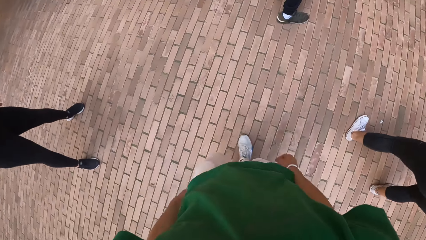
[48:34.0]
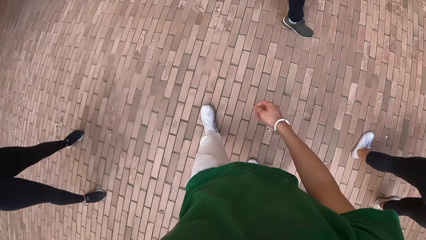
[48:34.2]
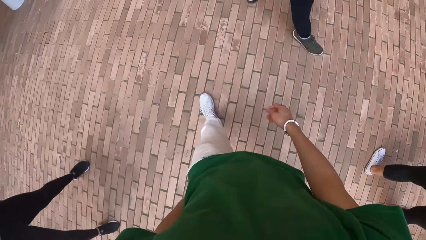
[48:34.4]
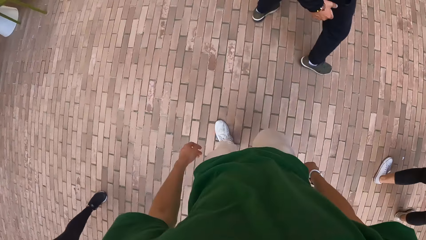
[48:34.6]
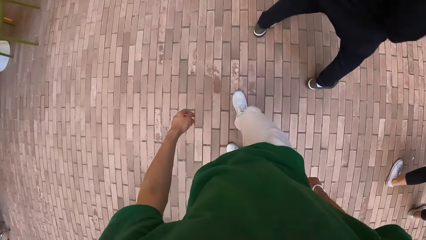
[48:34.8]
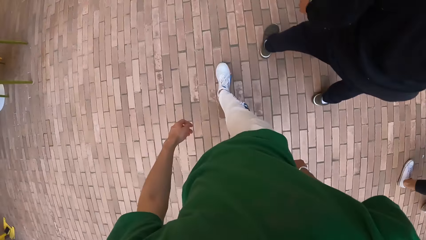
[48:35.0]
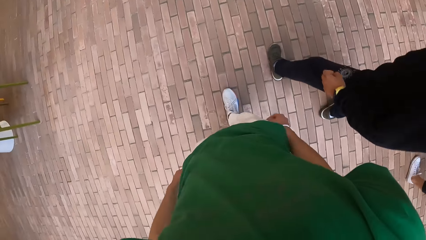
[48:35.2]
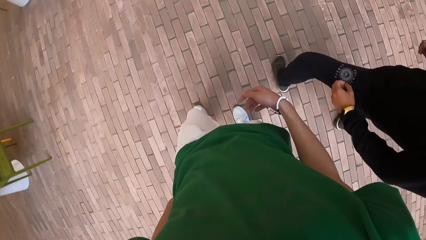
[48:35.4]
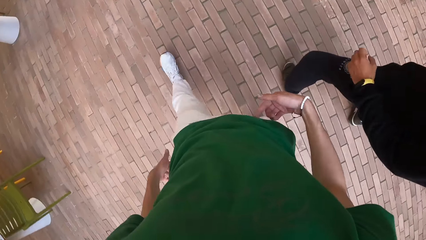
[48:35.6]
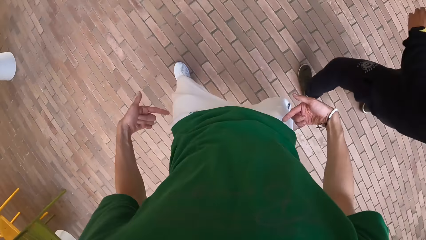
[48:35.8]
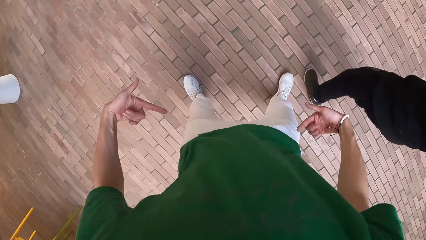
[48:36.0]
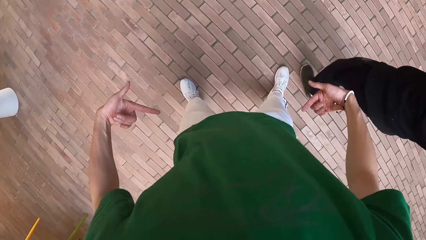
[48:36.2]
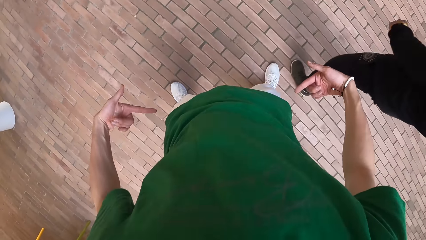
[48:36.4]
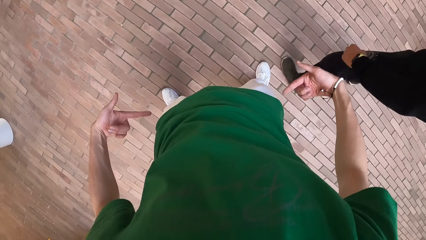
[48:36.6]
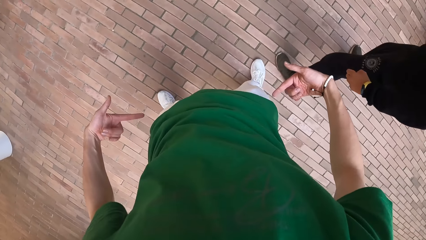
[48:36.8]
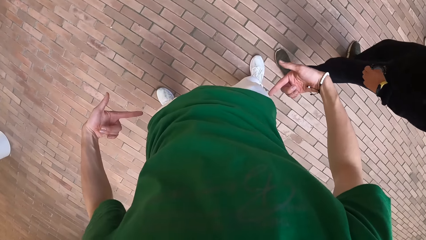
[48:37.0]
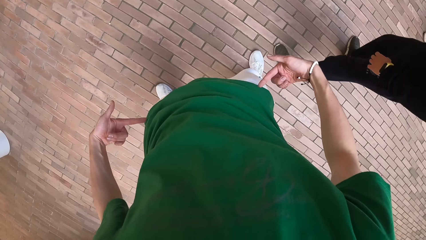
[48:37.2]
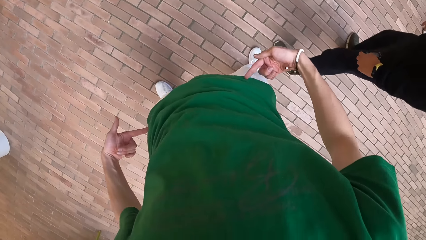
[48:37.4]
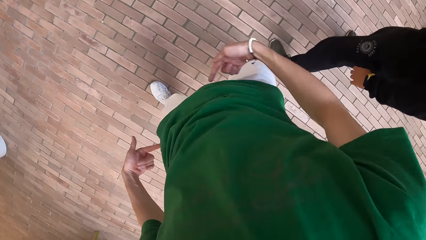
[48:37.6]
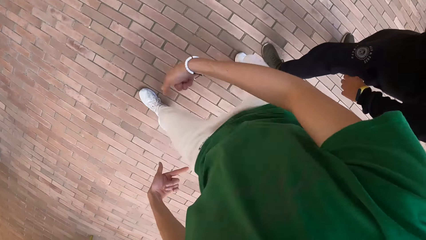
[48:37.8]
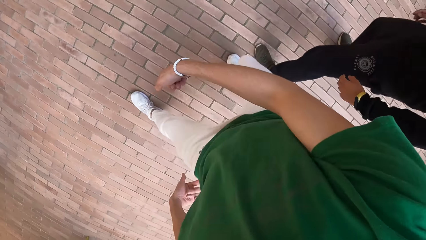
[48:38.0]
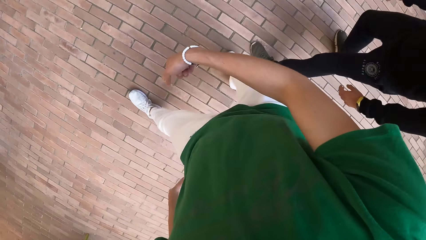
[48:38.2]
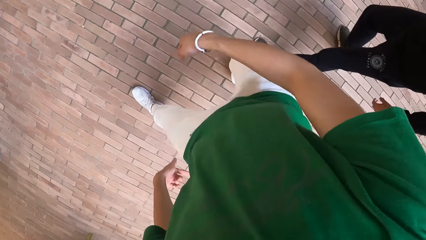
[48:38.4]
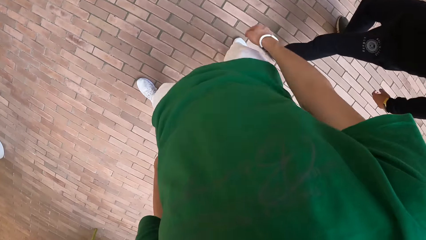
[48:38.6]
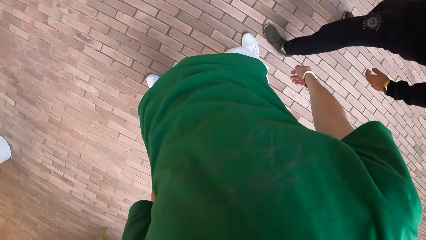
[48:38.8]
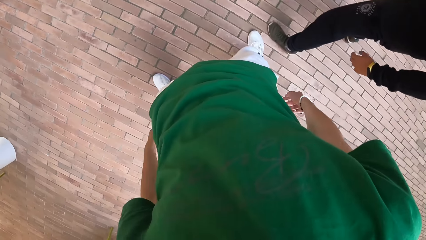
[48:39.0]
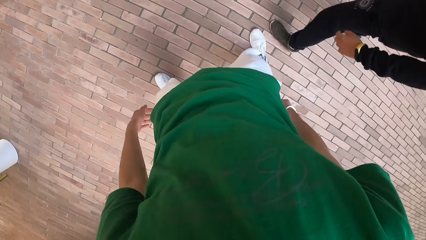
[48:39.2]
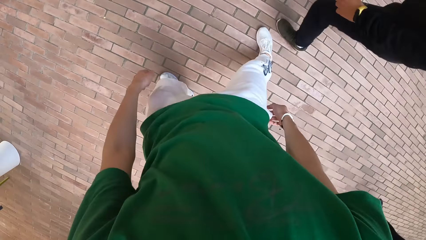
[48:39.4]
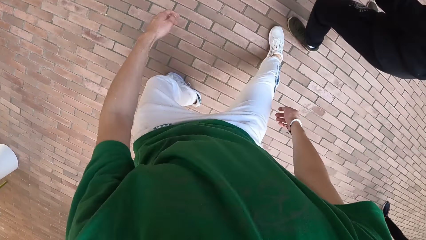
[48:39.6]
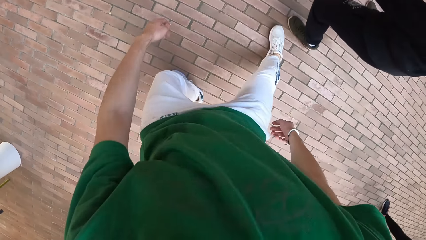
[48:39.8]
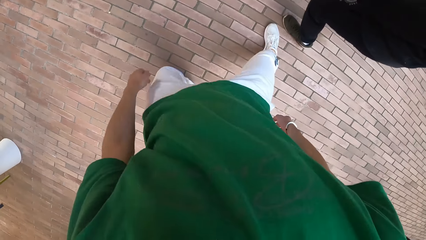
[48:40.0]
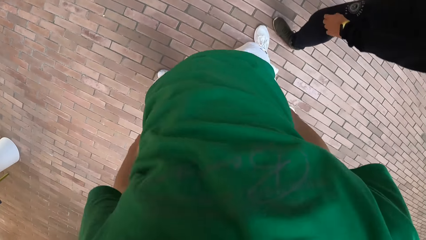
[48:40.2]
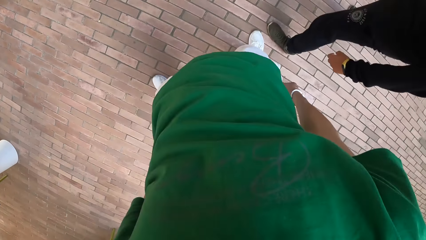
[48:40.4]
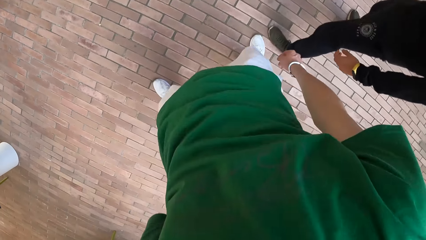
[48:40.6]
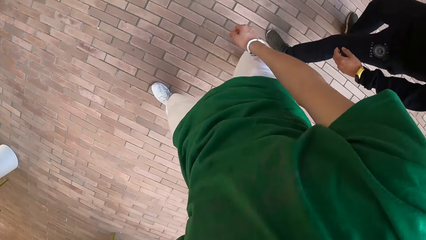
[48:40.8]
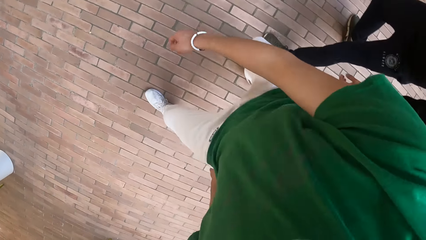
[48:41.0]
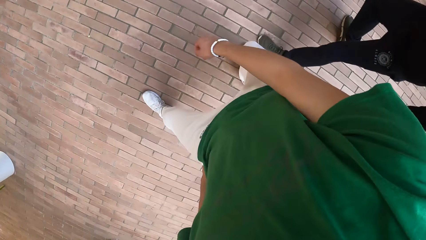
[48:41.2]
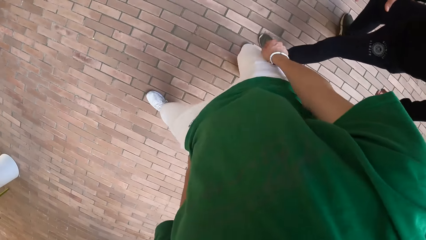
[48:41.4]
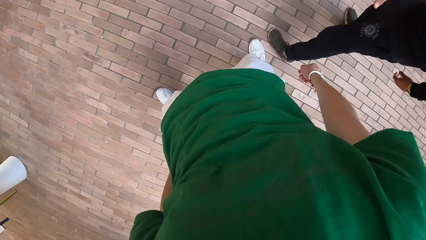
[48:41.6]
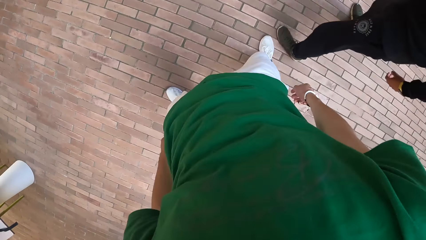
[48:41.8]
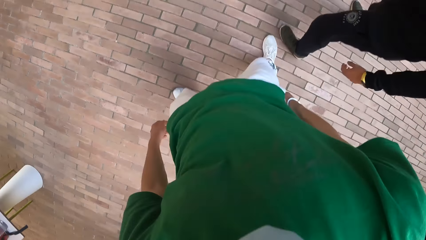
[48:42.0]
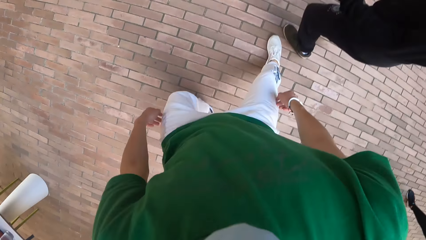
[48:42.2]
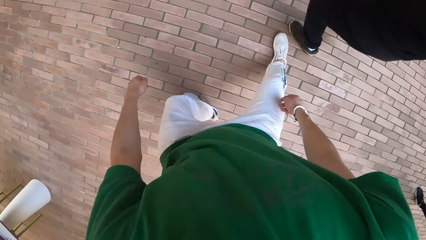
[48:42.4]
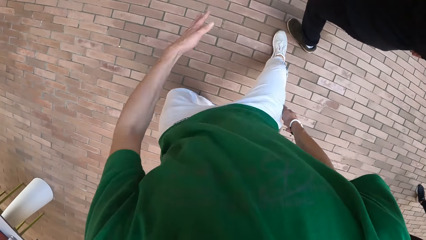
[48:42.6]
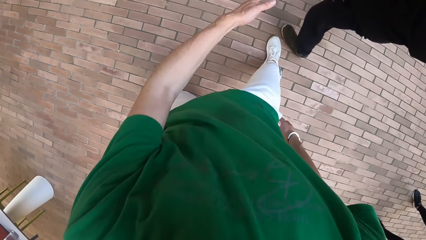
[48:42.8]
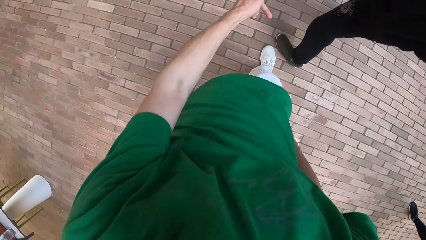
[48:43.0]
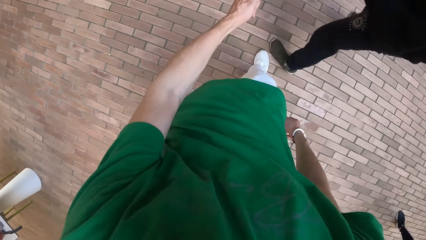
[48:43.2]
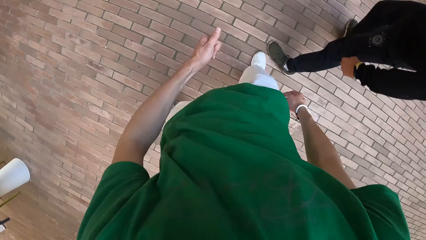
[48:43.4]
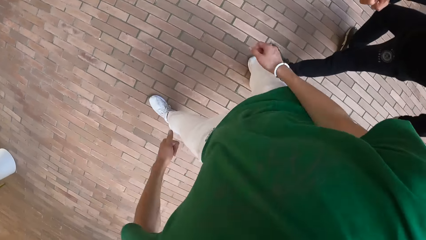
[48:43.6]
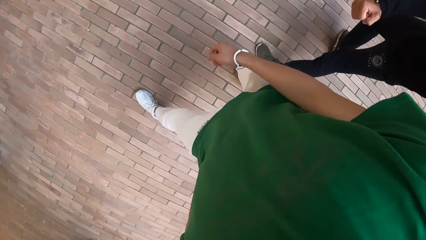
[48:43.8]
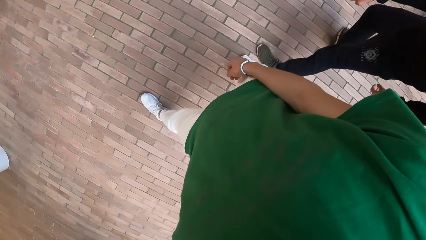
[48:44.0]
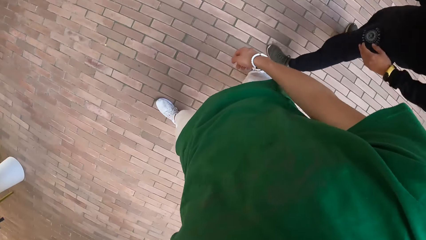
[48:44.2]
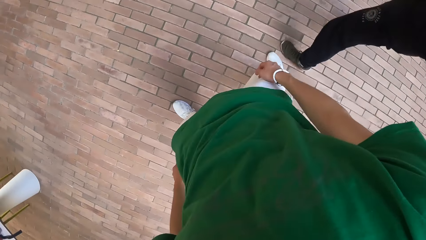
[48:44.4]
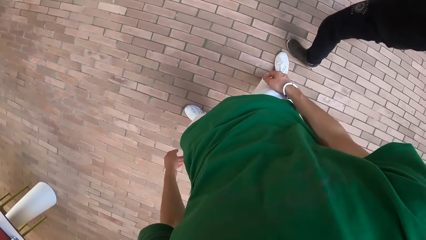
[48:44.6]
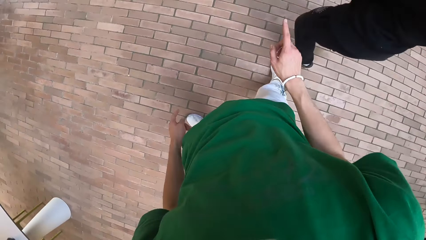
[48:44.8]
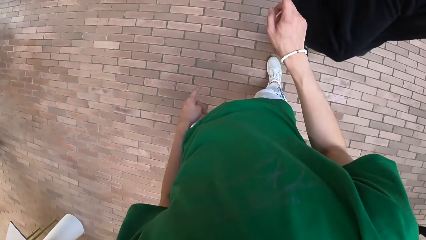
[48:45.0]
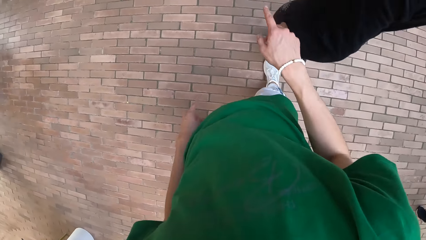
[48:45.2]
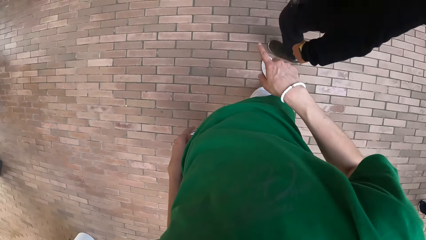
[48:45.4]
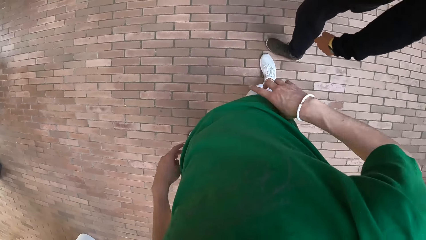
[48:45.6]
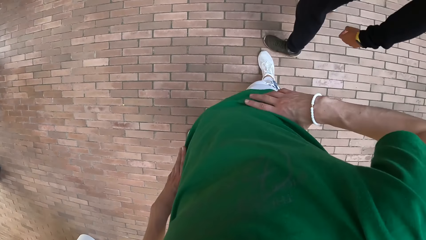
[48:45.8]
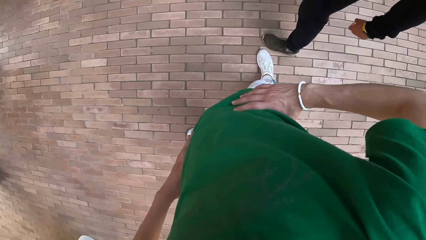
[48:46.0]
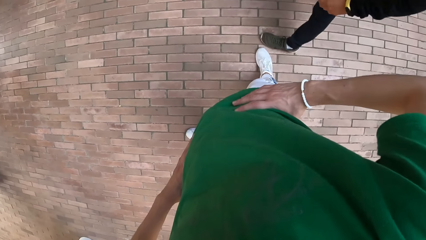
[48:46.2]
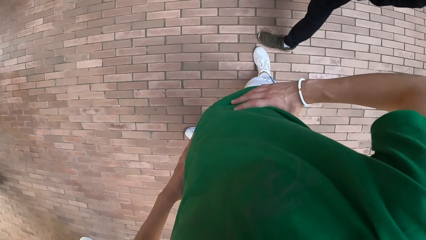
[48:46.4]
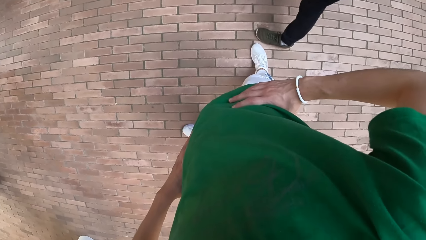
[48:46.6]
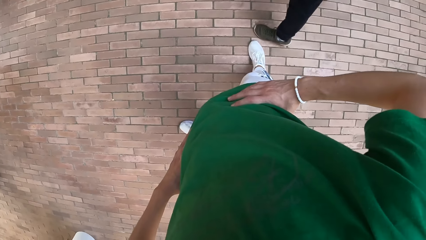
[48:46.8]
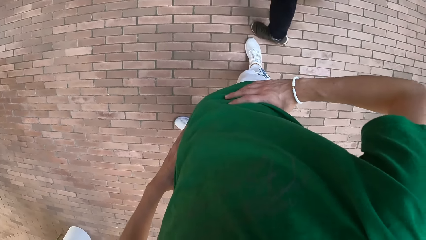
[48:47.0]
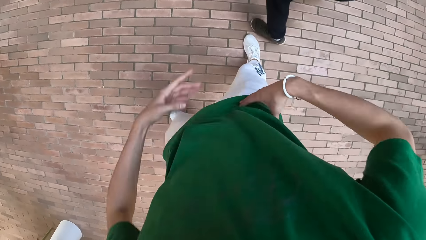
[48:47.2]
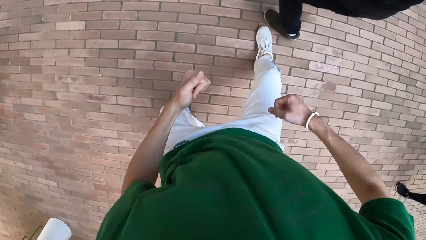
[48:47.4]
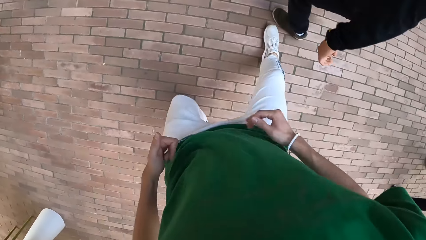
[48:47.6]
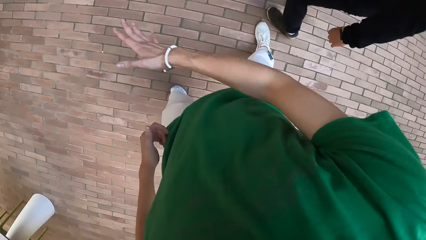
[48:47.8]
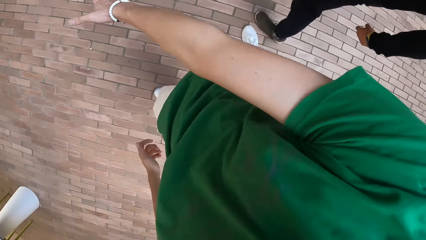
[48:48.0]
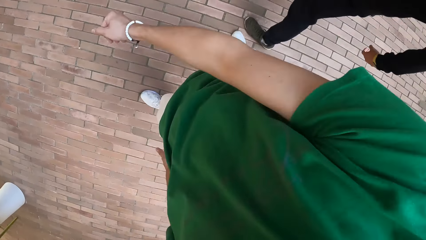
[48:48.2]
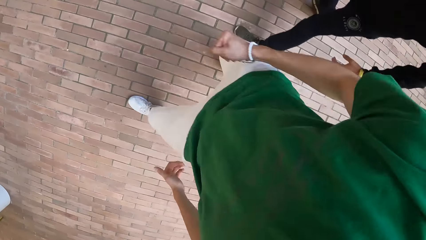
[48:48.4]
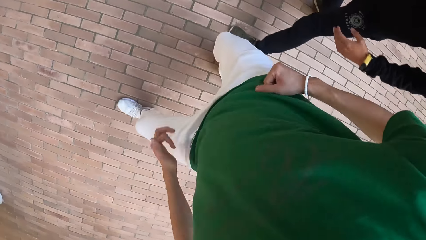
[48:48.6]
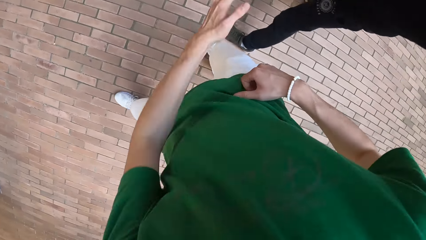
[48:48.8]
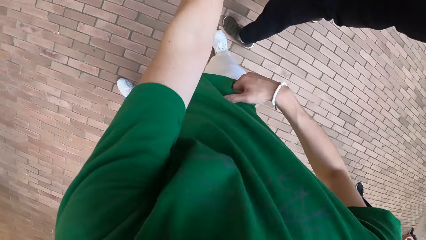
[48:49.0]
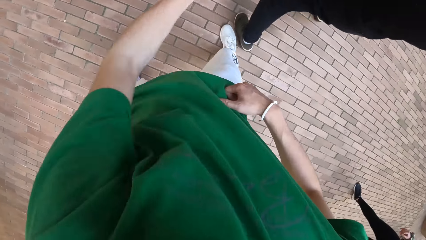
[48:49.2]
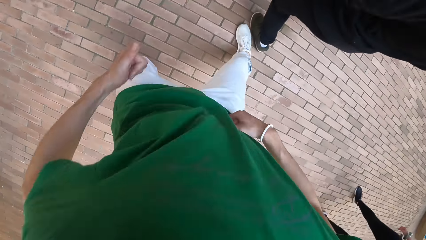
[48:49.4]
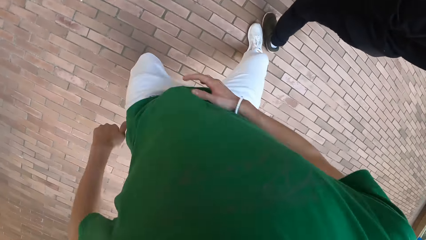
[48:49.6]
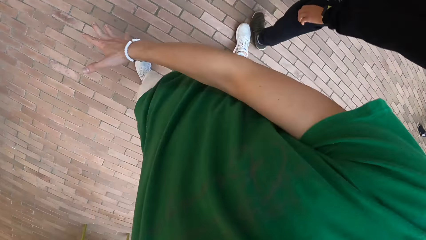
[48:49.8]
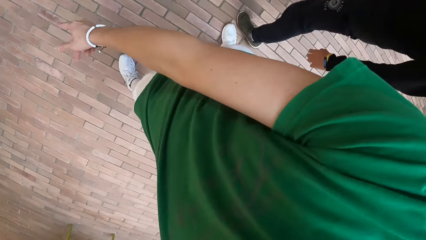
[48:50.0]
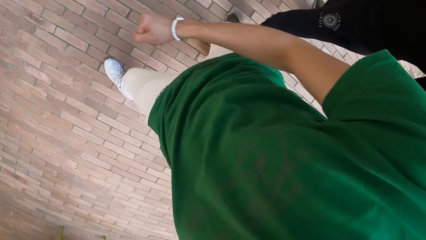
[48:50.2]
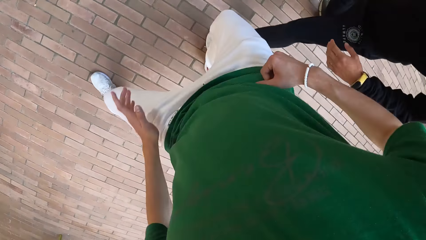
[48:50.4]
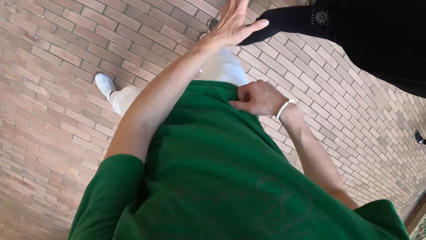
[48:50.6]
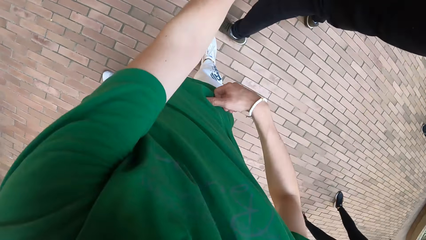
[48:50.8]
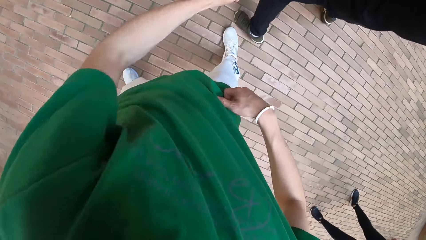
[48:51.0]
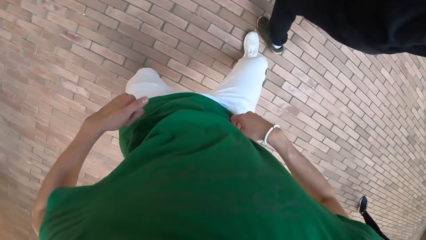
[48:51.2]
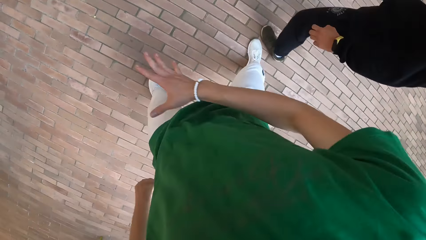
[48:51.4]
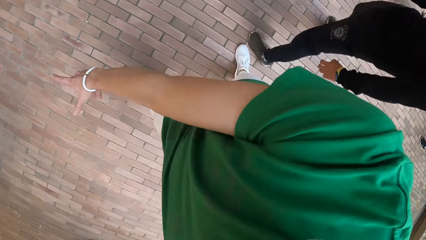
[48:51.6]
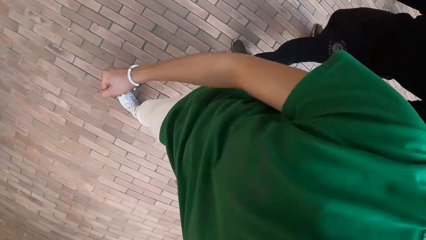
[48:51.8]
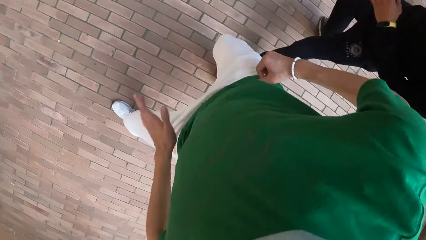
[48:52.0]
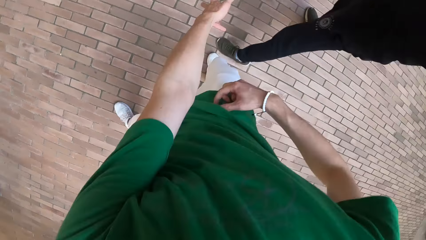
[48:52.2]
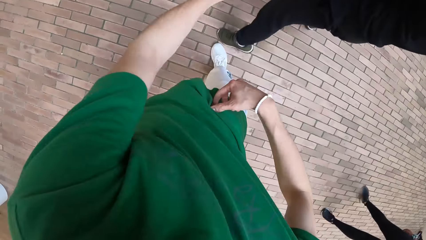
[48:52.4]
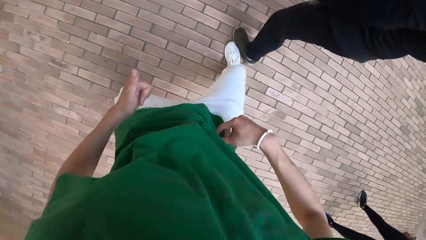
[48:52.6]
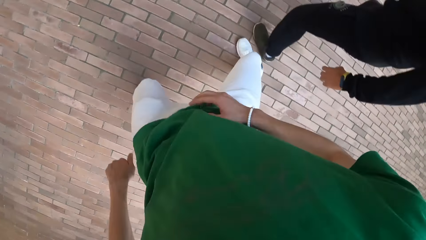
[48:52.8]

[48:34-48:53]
The camera wearer demonstrates the dance routine to a man. The man performs the dance routine.
